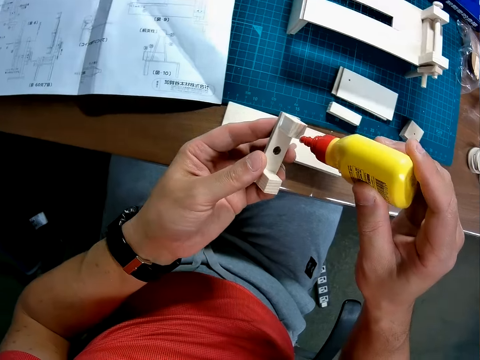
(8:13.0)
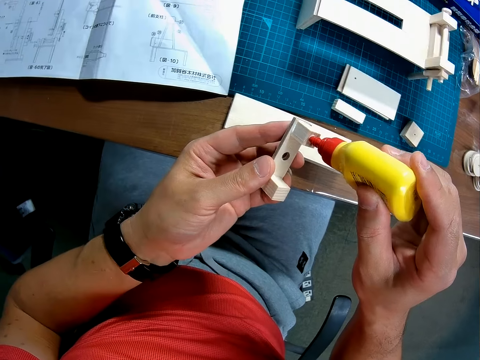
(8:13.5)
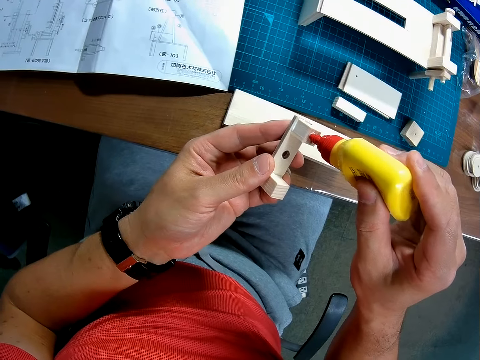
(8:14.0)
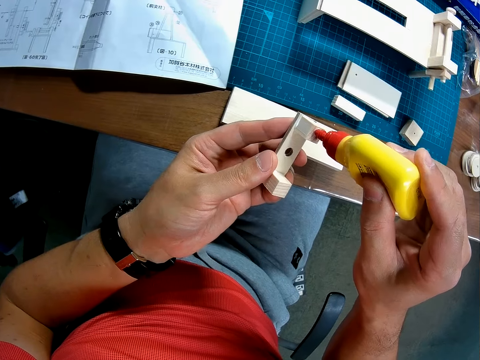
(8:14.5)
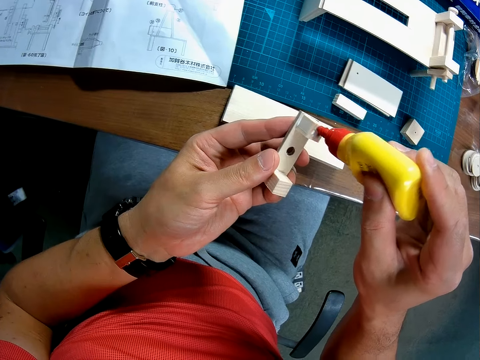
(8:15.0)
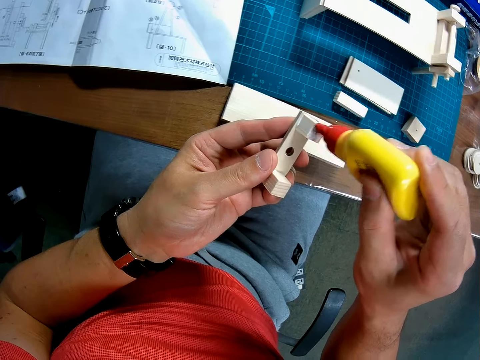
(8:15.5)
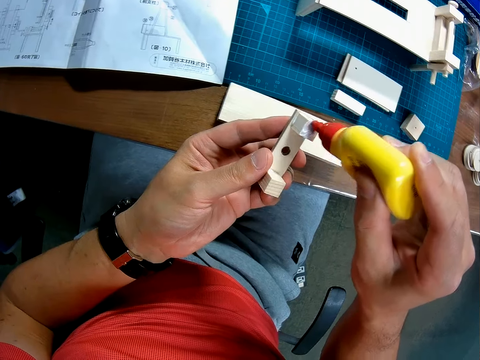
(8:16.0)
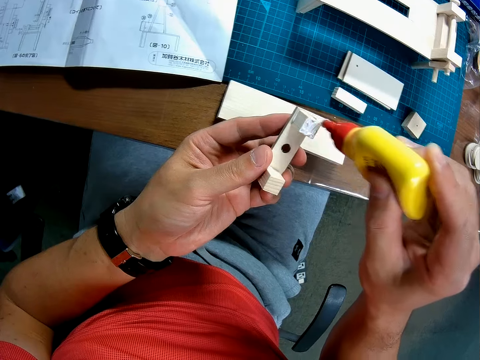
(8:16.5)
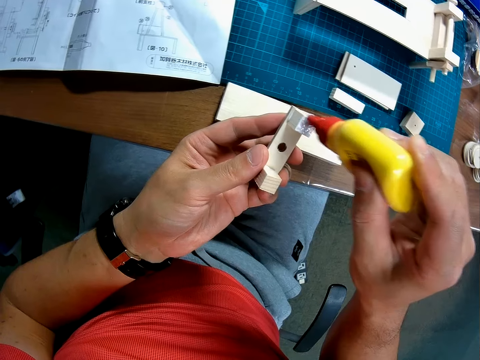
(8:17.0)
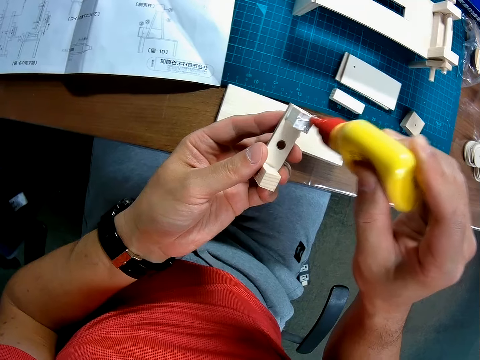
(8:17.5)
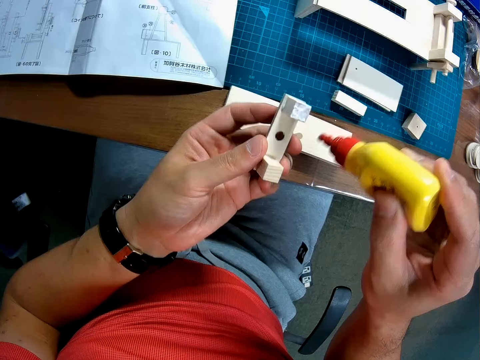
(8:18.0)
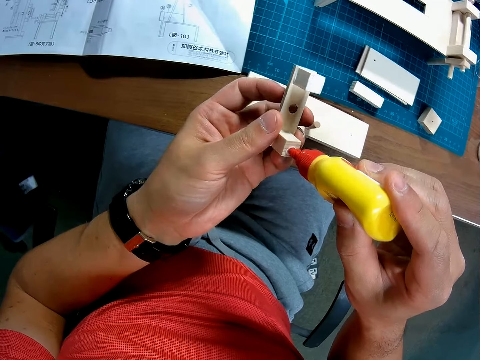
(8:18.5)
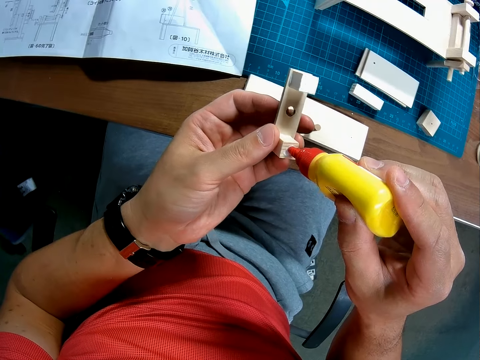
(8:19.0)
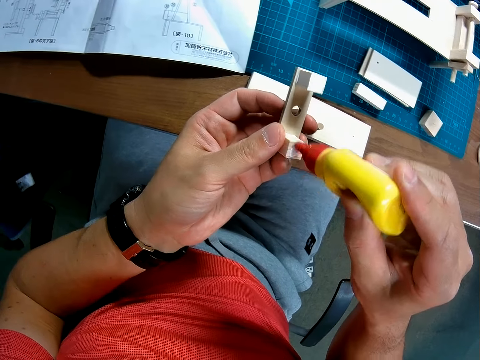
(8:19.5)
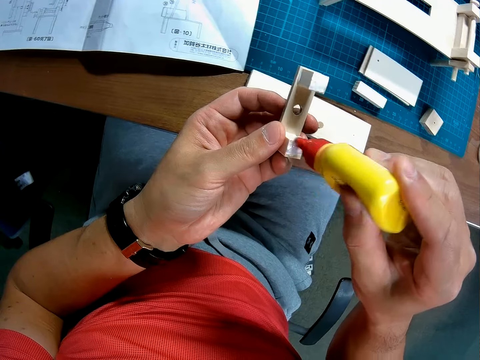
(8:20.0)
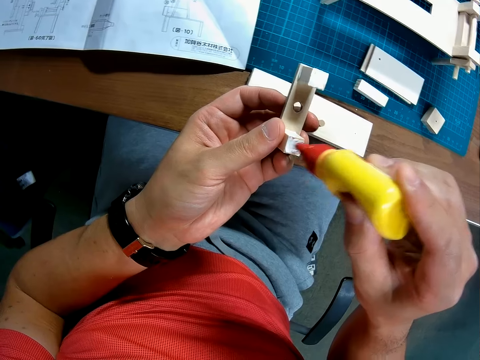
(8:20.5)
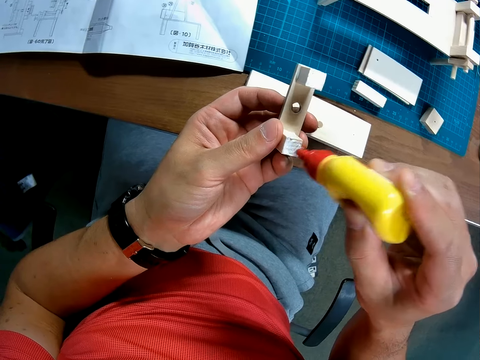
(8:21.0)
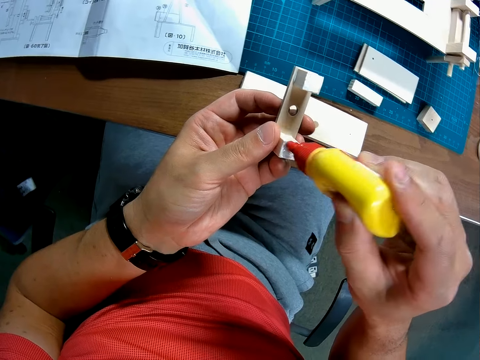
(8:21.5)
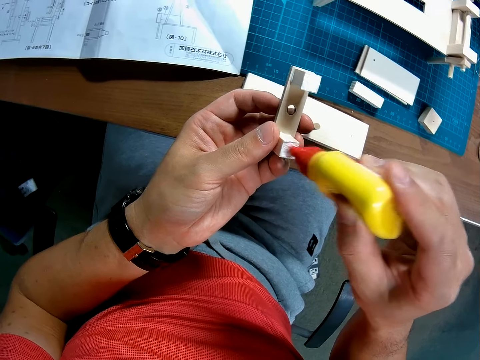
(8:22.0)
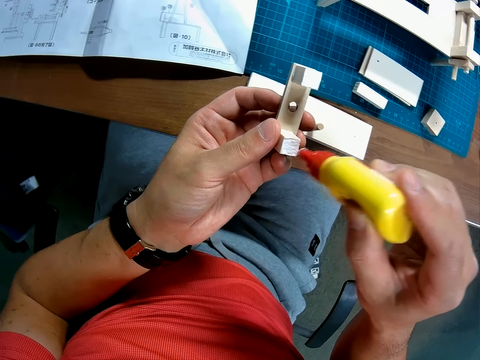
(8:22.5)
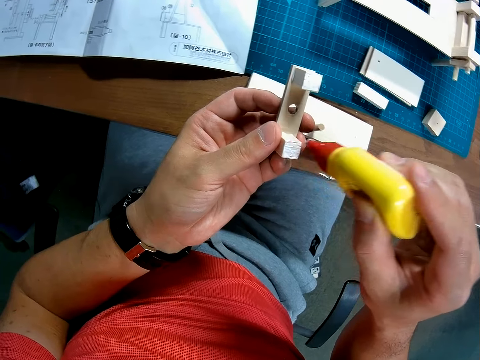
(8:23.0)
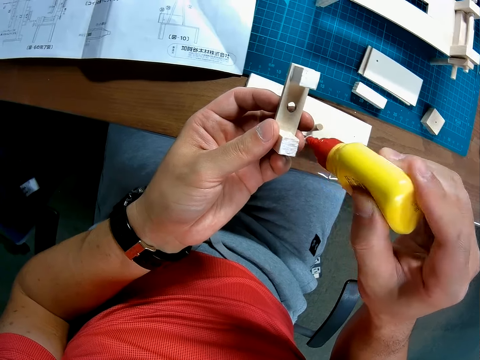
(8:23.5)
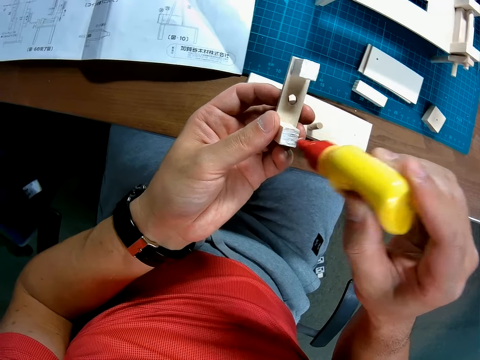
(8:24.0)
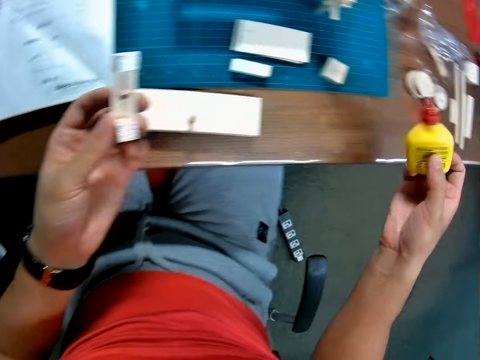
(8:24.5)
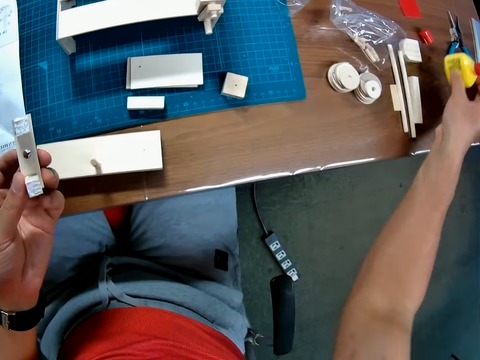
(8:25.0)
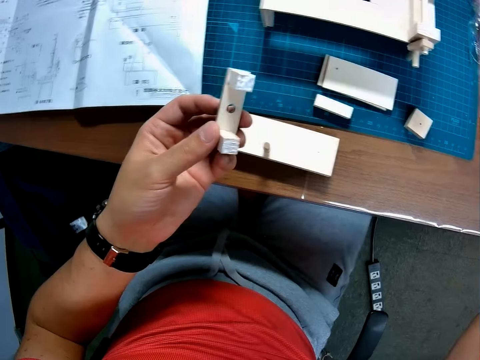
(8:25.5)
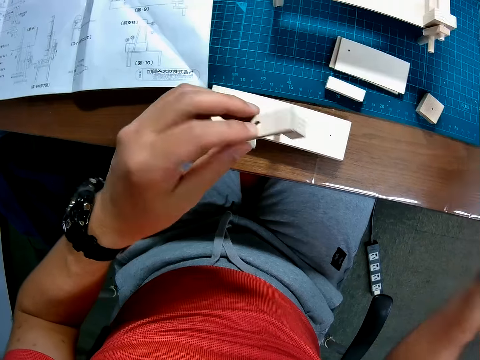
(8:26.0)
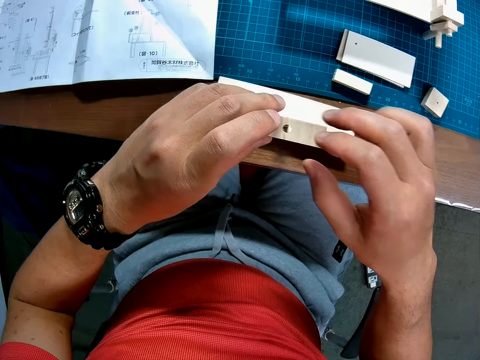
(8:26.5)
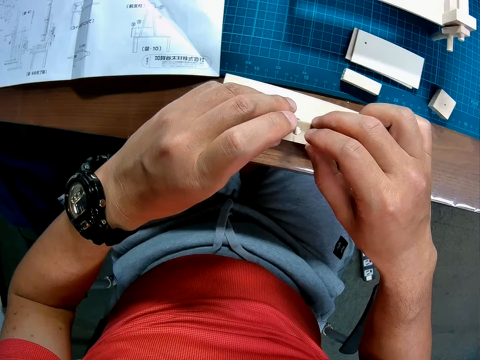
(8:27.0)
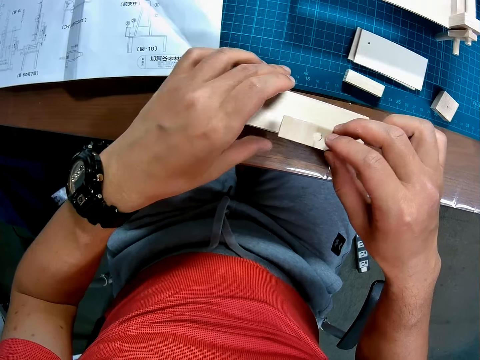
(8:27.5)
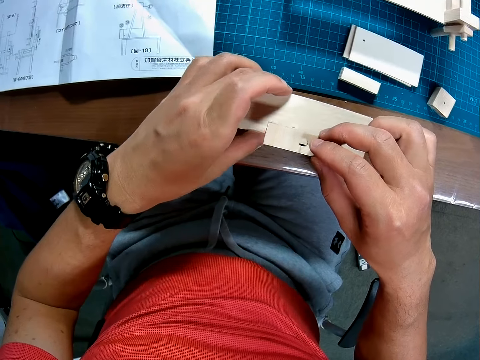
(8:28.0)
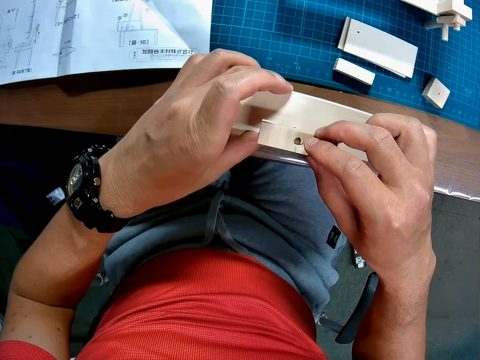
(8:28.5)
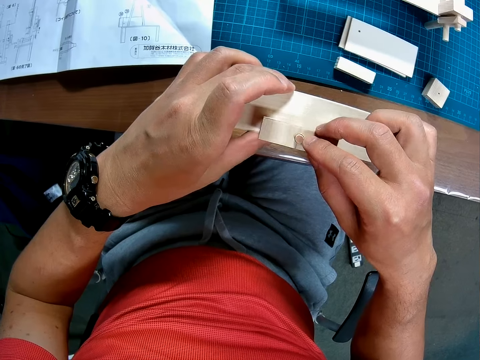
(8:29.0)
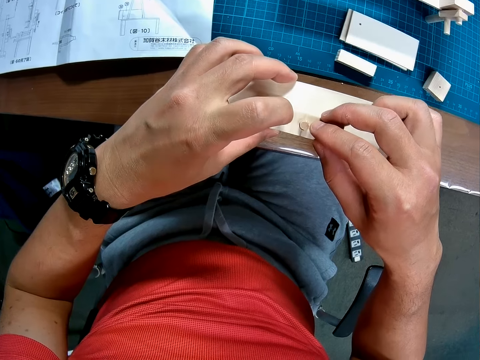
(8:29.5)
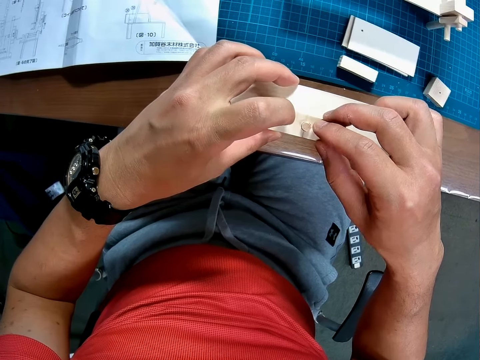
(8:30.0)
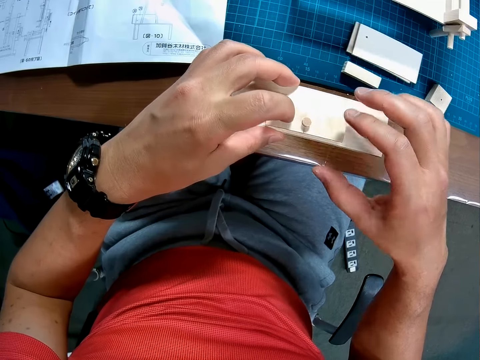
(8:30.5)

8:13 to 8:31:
The camera wearer puts the wood glue on the cube end of the bench-like piece. They drop the wood glue bottle on the table. They look at the piece of craft material. They join the bench-like piece together with the big rectangular piece with a small rod in it. They turn the piece of craft material. They hold the piece of craft material with the right hand. They take the piece of craft material on the table.

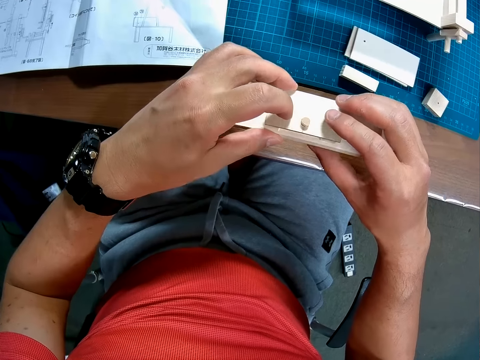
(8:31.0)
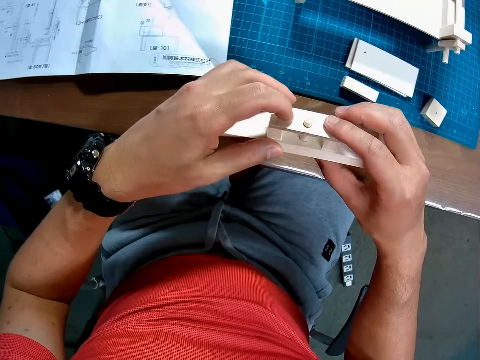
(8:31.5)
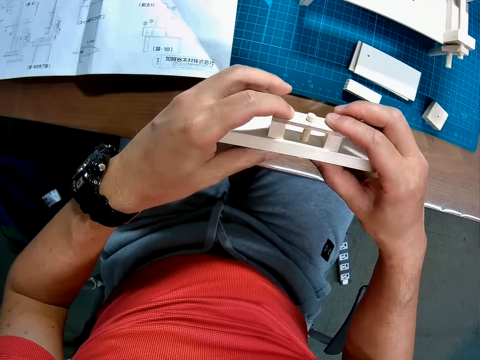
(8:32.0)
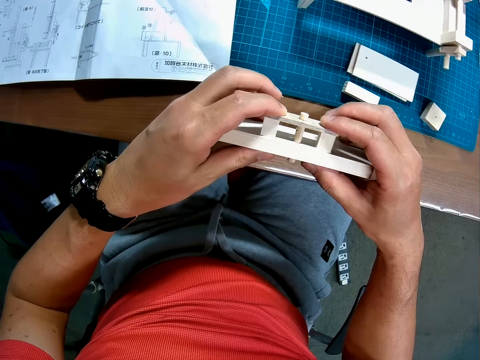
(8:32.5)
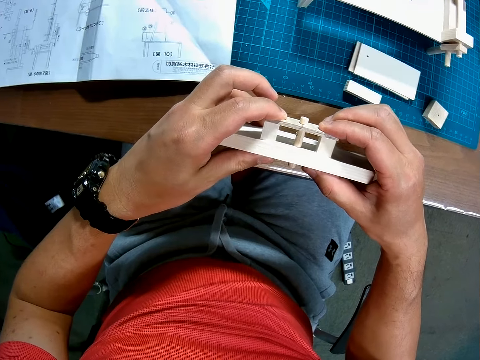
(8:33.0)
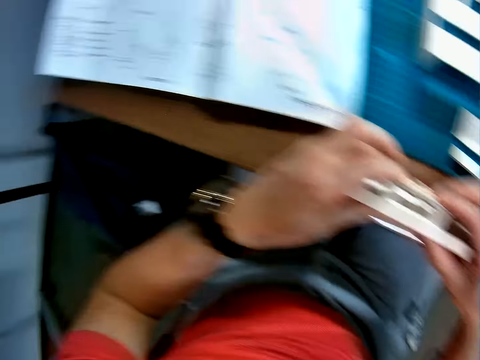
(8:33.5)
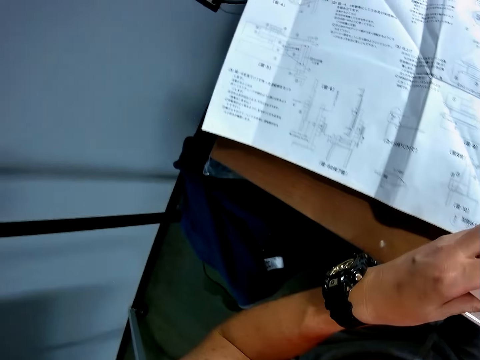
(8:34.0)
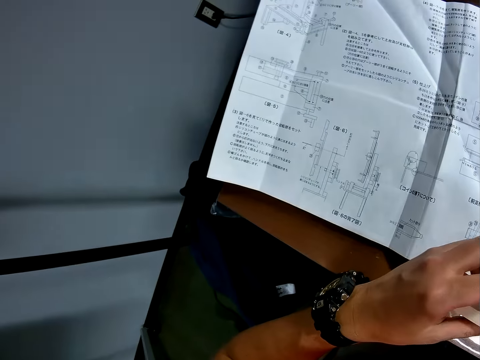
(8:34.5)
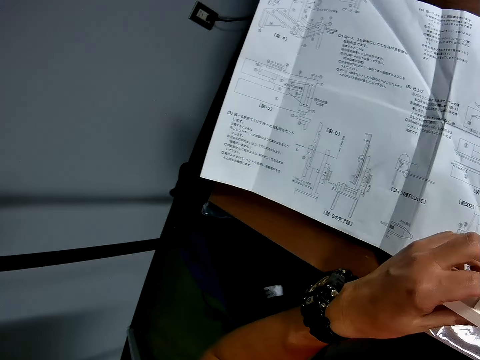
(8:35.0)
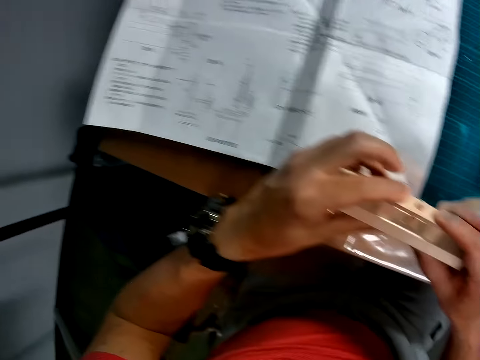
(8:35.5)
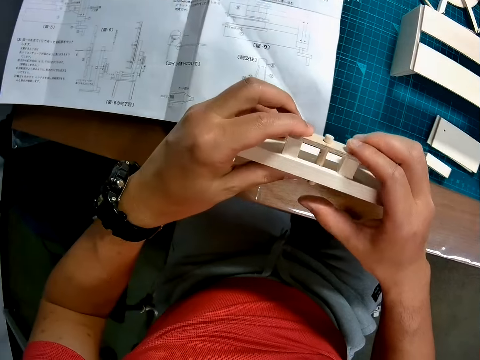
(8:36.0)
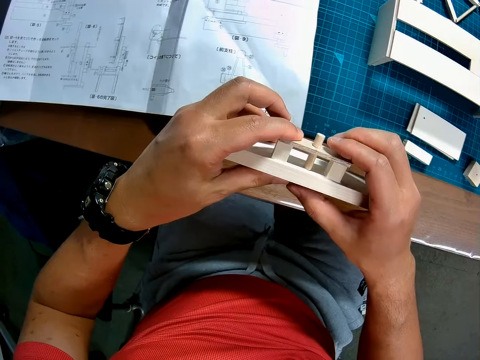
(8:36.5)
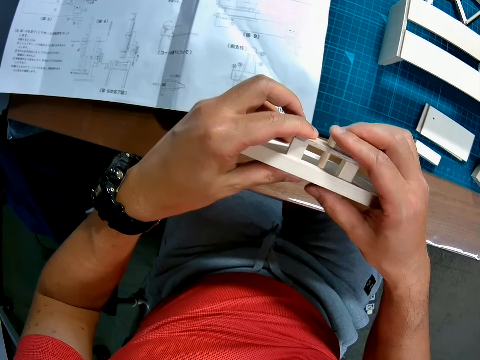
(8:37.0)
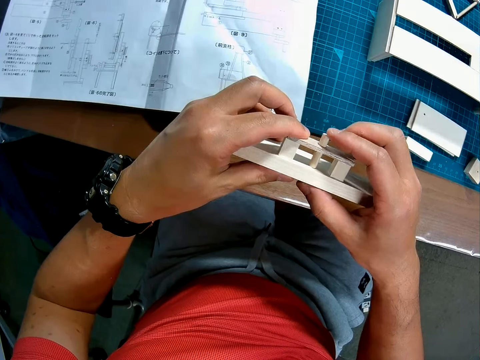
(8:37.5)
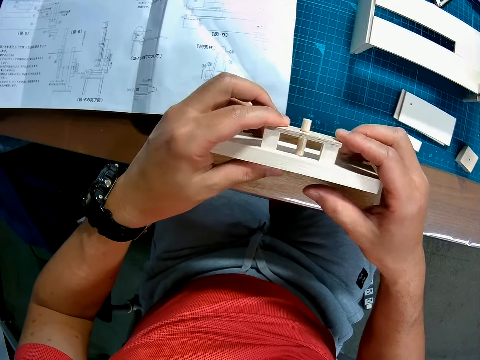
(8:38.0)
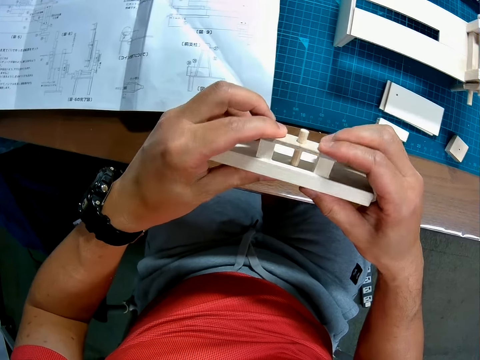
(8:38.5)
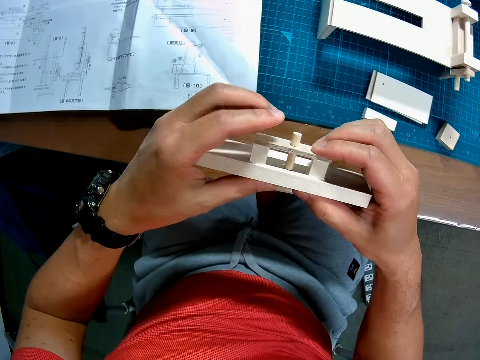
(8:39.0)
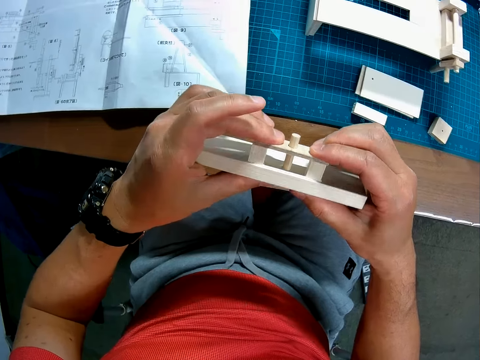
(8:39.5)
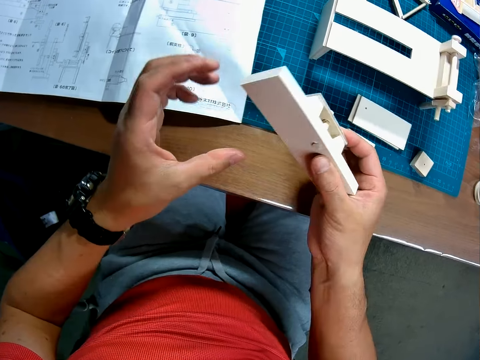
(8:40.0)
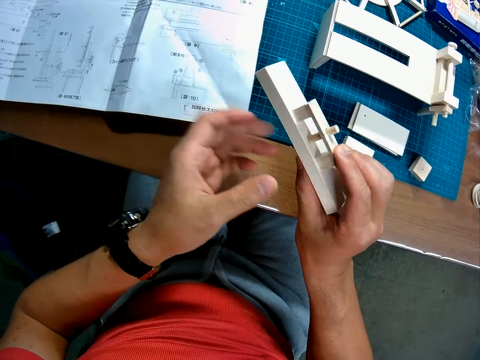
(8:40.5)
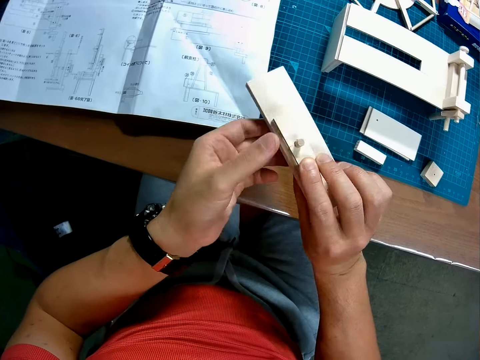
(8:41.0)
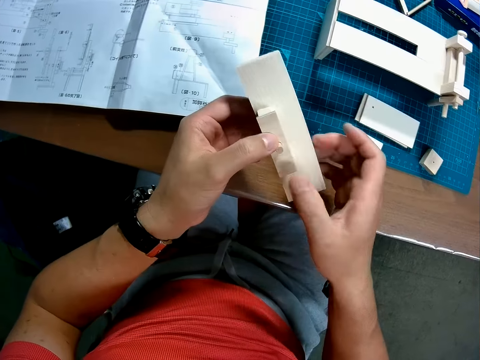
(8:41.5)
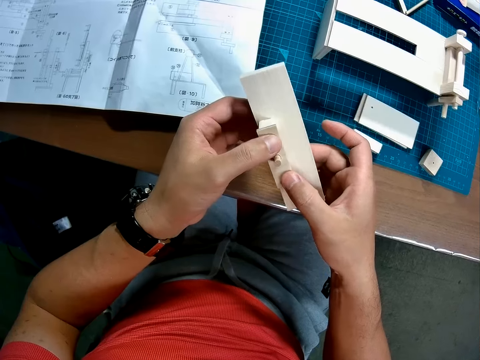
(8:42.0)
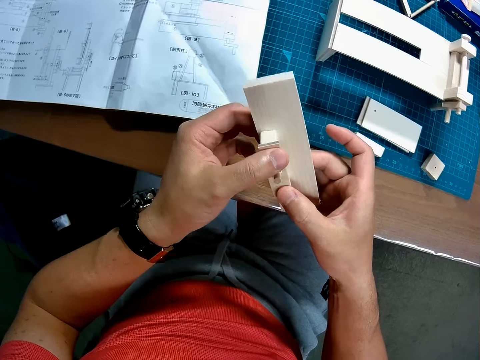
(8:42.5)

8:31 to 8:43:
The camera wearer holds the joined pieces. They look at the blueprint again. They set the small rod between both pieces. They look towards the joined pieces. They adjust the joined pieces. They press the bench-like piece together with the big rectangular piece. They inspect the joined pieces. They adjust the joined pieces.
